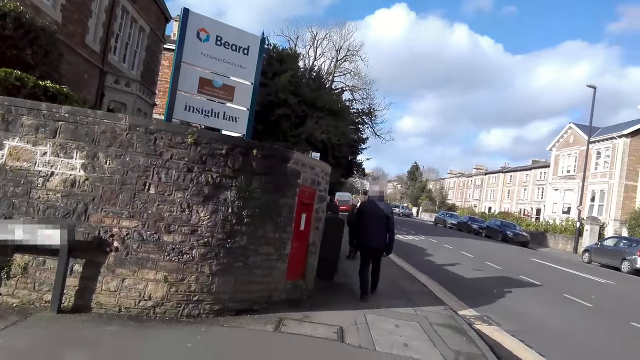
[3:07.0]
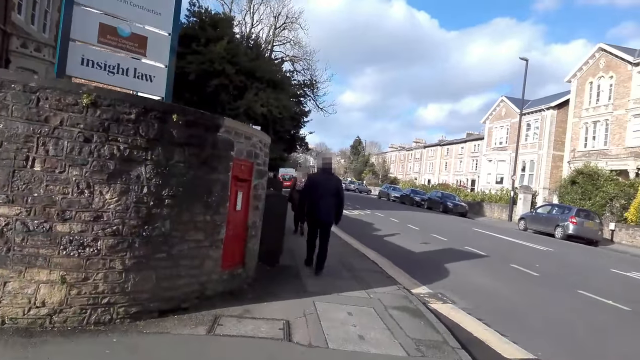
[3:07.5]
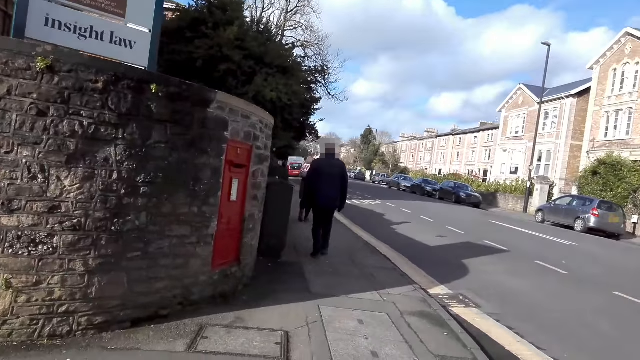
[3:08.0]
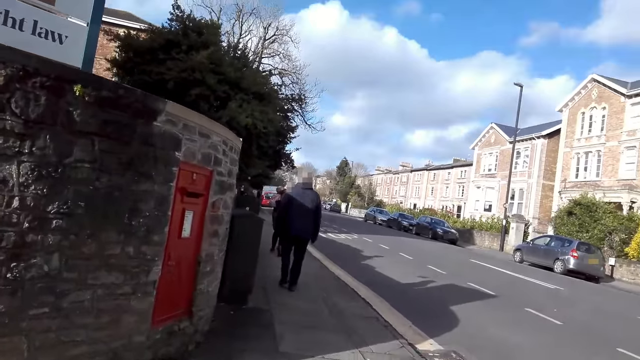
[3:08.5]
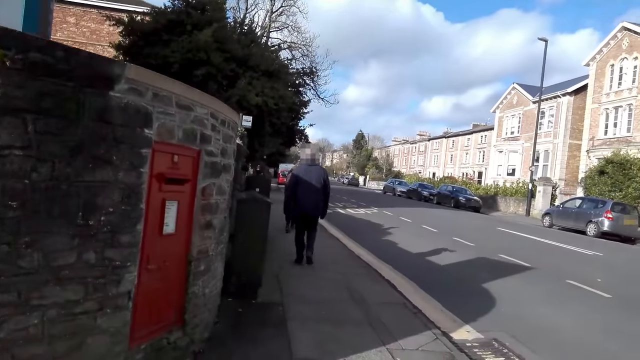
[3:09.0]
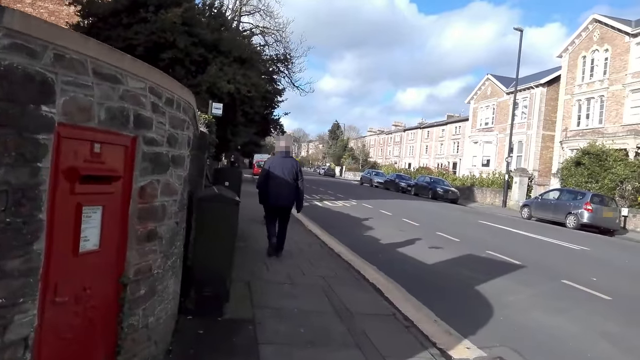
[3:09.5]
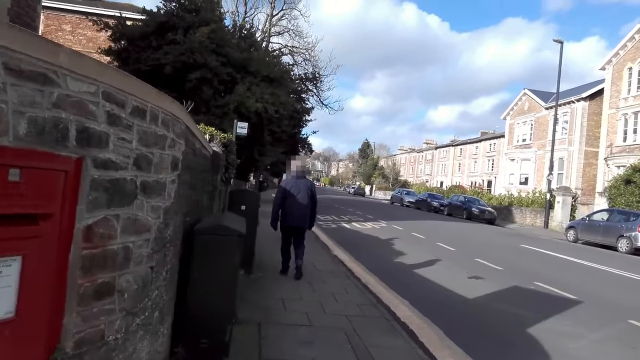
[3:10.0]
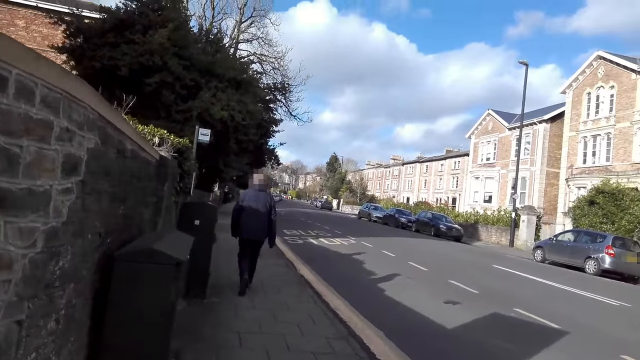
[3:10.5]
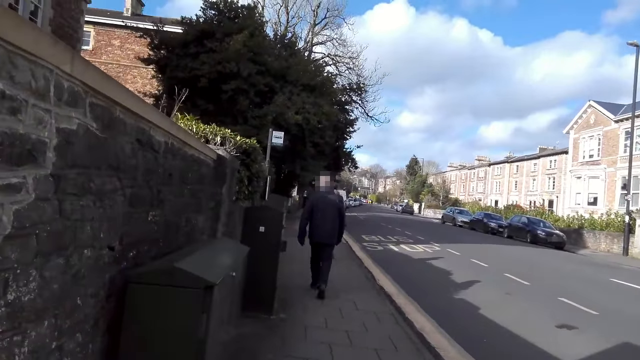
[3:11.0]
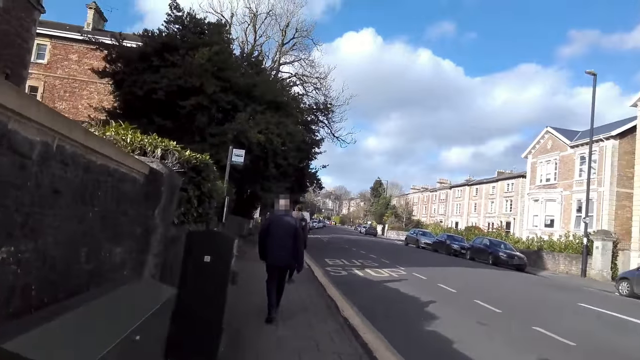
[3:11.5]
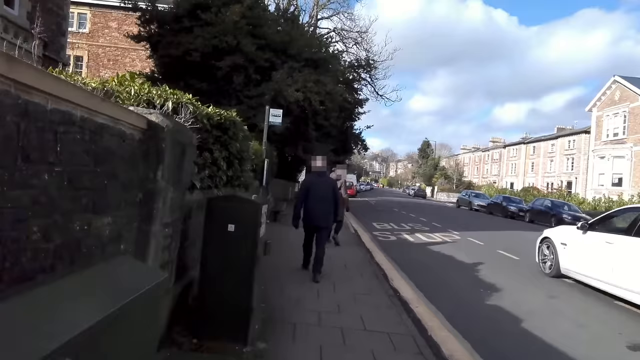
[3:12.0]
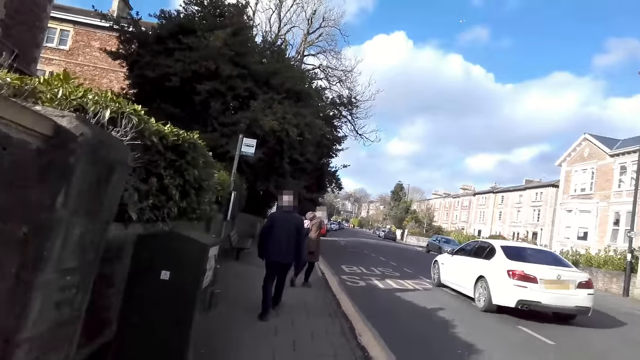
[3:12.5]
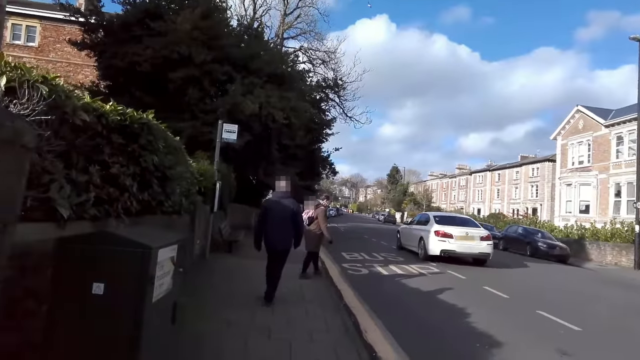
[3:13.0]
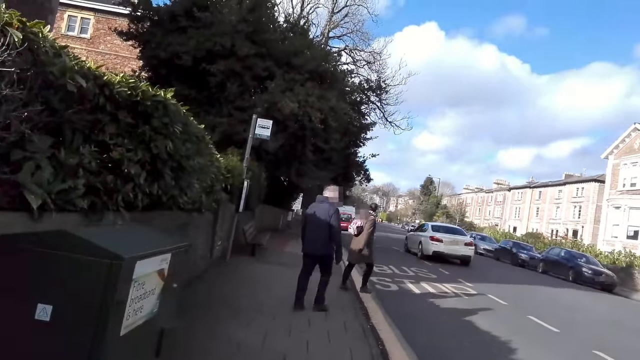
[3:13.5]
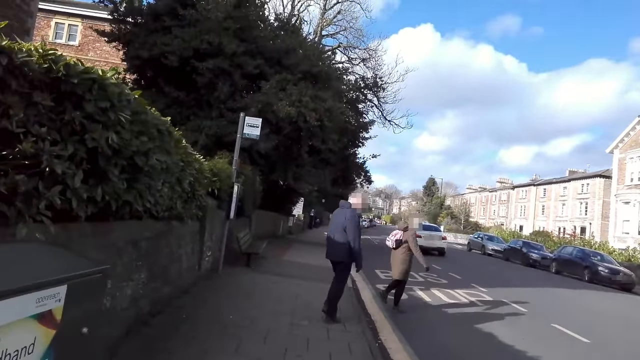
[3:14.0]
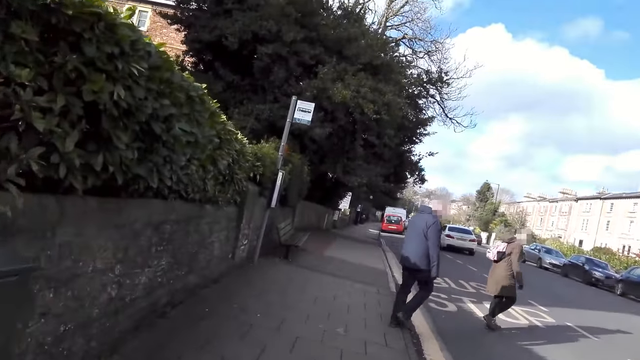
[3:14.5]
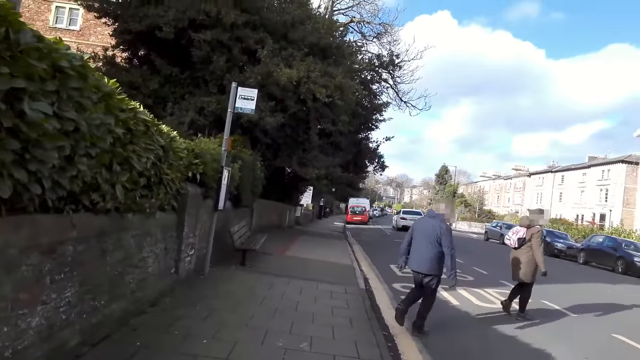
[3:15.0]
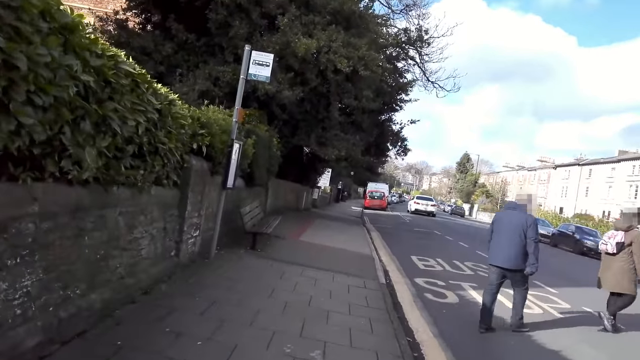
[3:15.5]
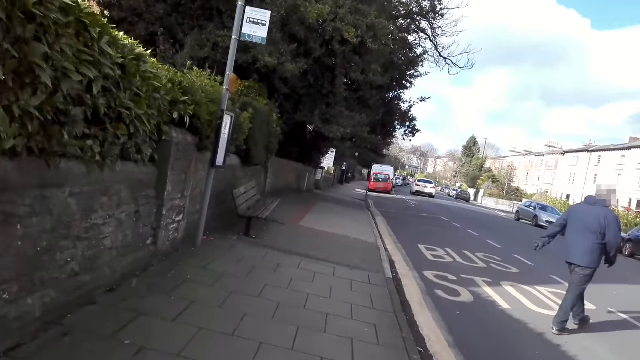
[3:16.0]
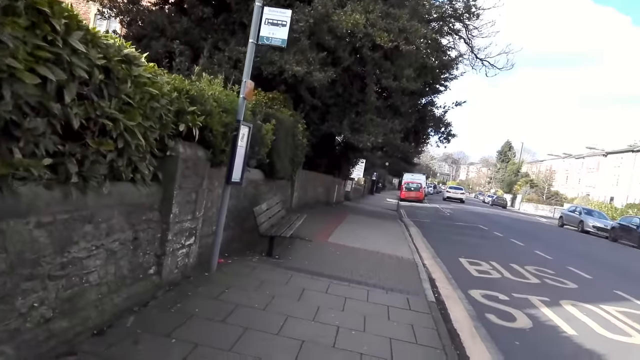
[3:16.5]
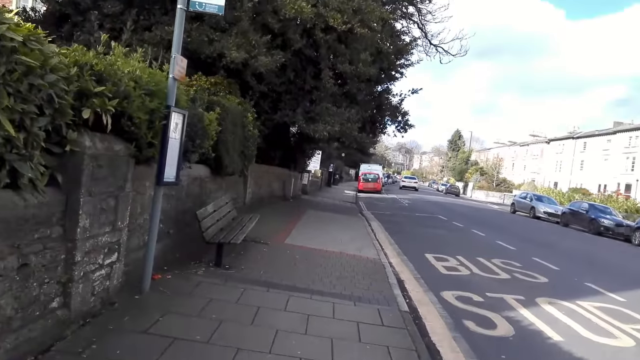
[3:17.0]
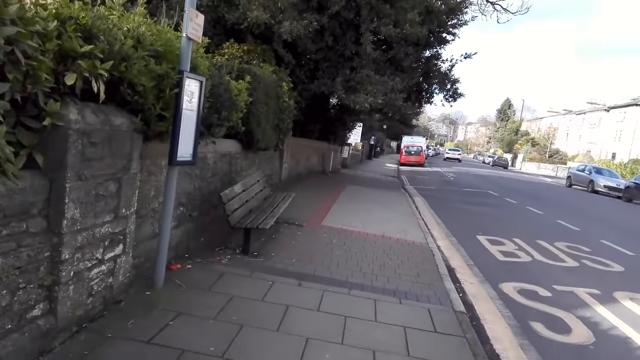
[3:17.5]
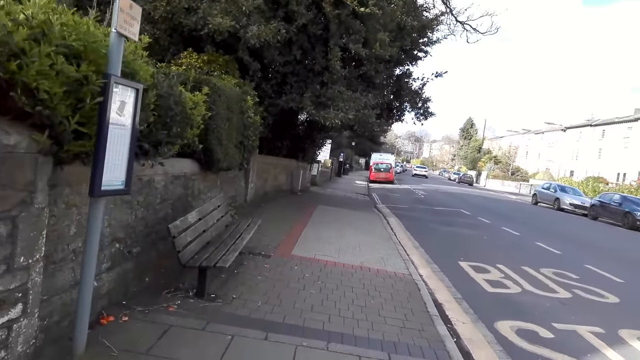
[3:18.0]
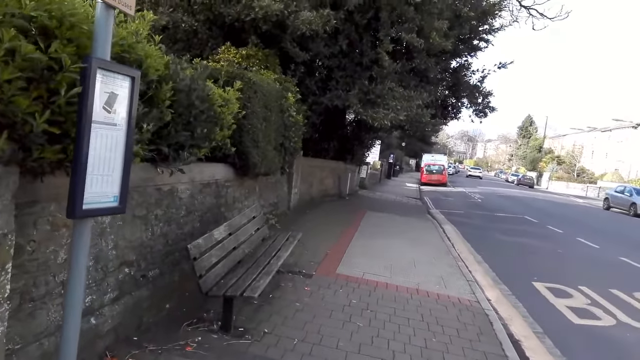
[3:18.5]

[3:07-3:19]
The camera wearer walks across the street pavement on a straight path. A white car drives past them.

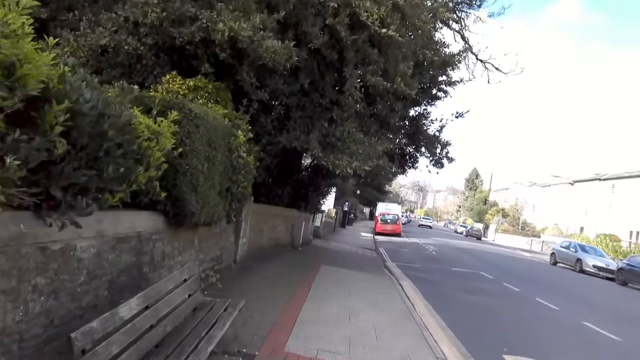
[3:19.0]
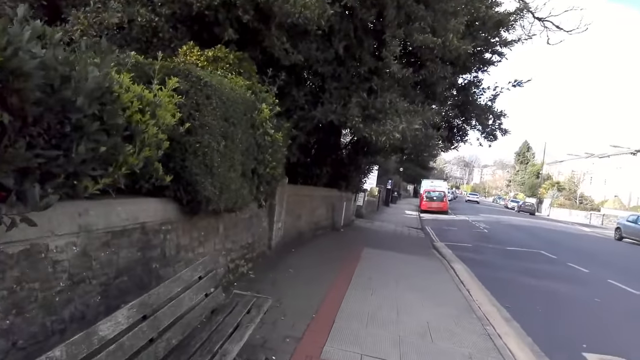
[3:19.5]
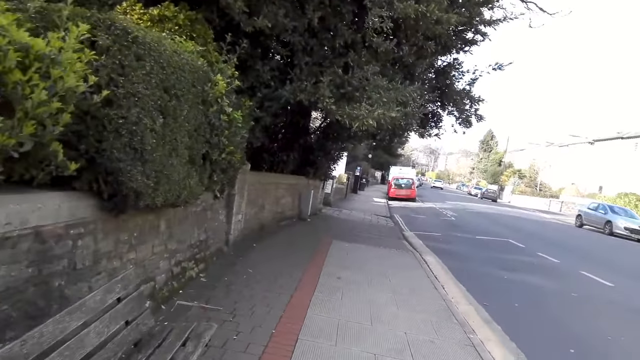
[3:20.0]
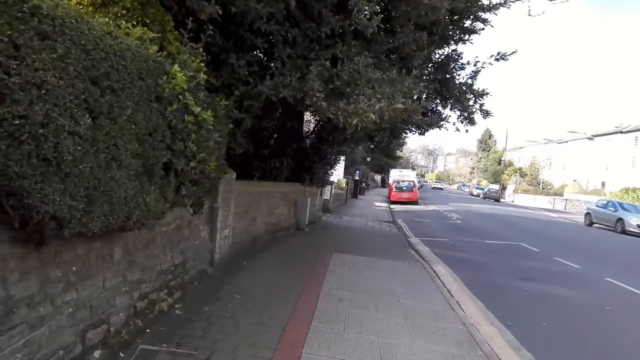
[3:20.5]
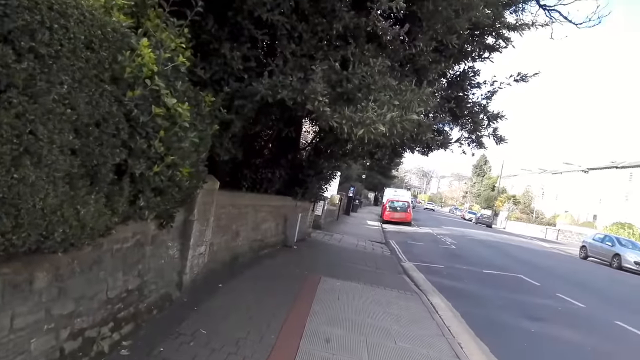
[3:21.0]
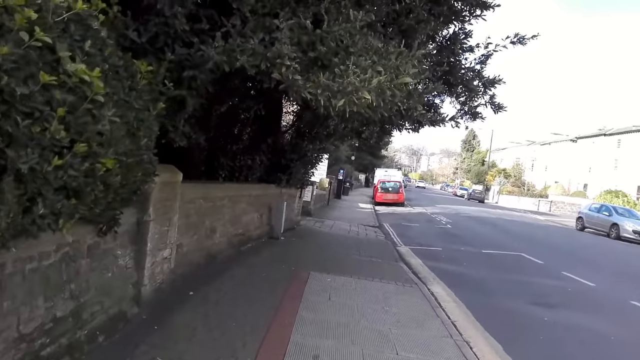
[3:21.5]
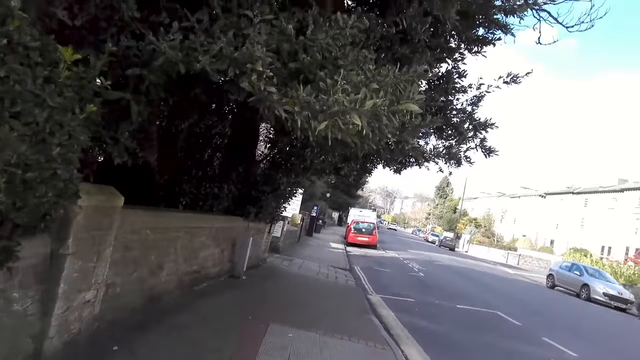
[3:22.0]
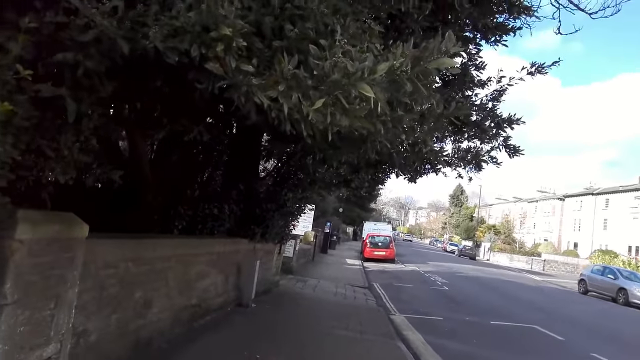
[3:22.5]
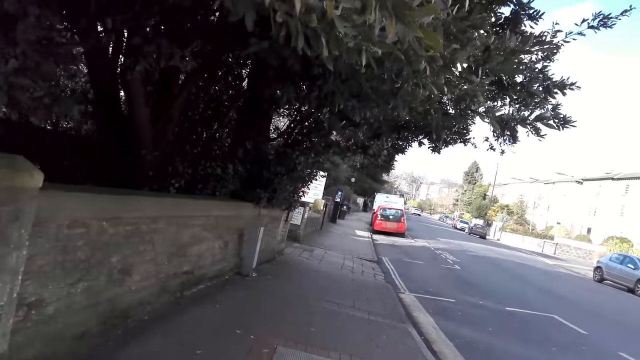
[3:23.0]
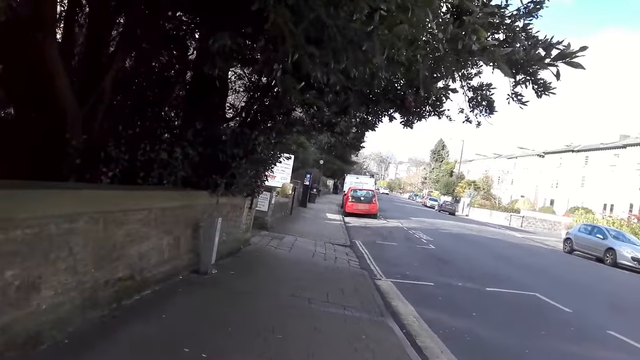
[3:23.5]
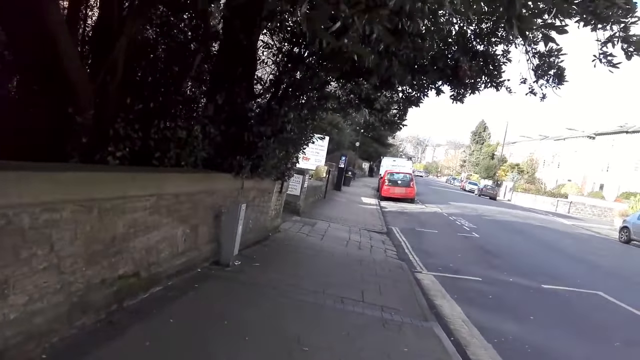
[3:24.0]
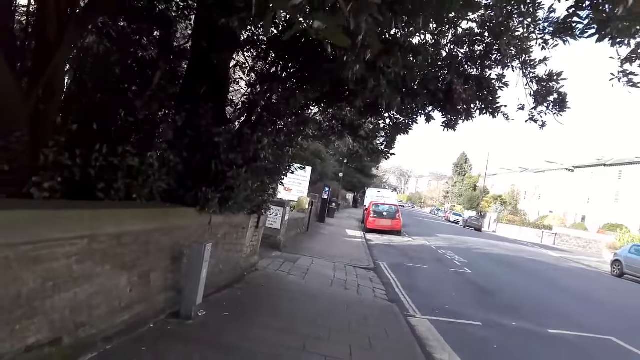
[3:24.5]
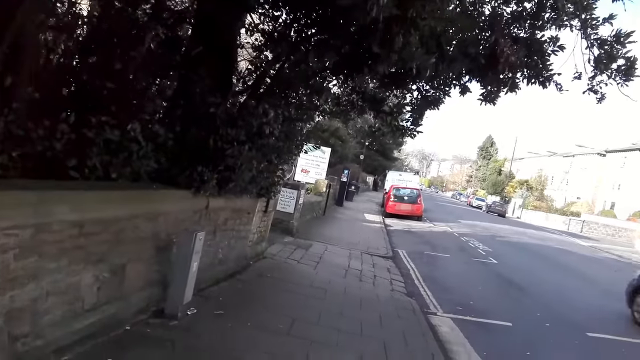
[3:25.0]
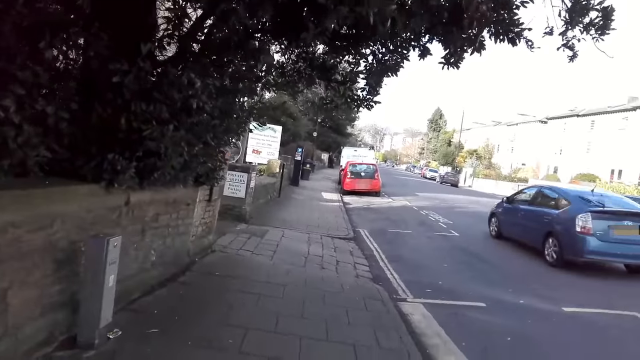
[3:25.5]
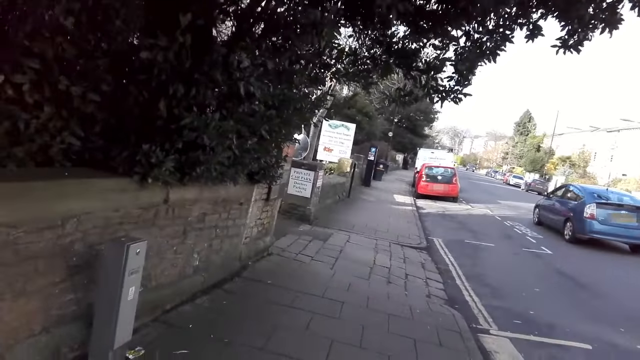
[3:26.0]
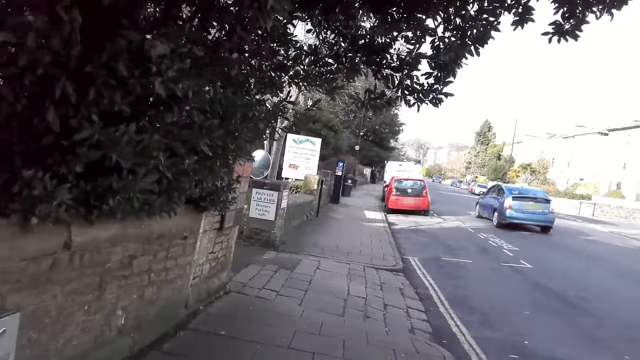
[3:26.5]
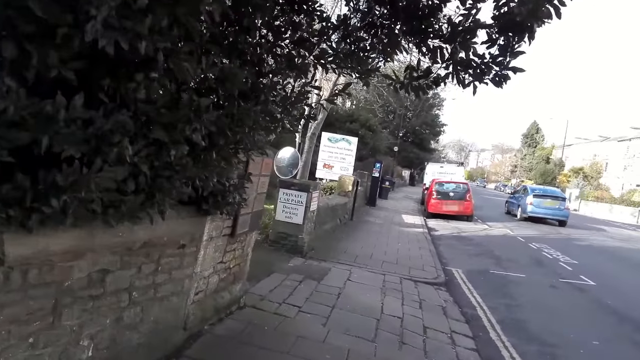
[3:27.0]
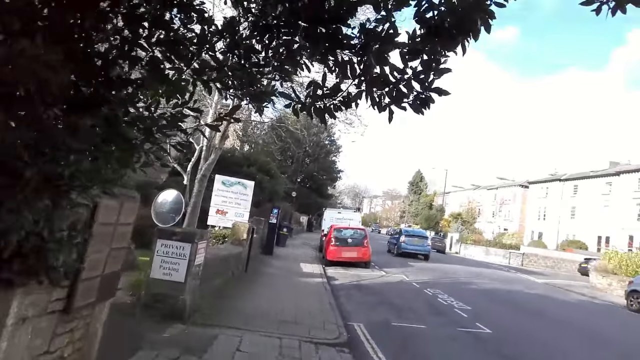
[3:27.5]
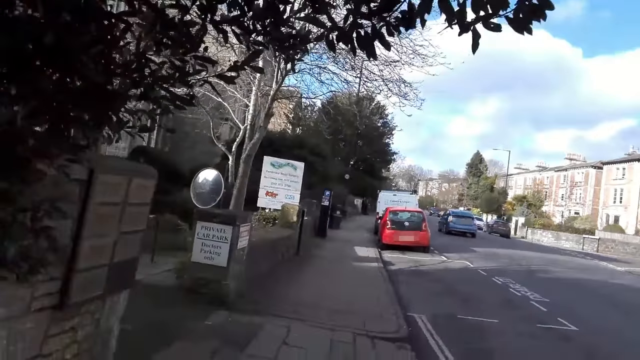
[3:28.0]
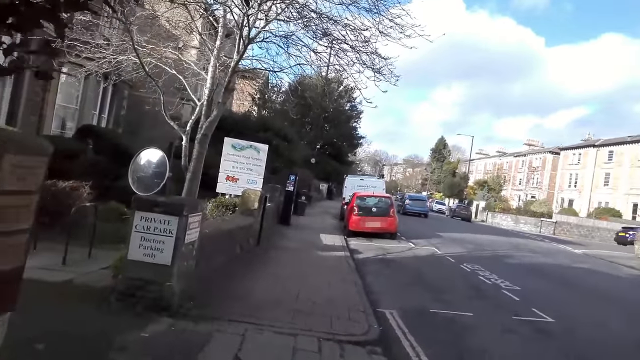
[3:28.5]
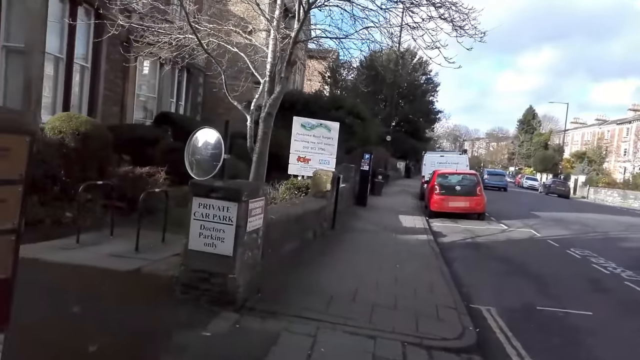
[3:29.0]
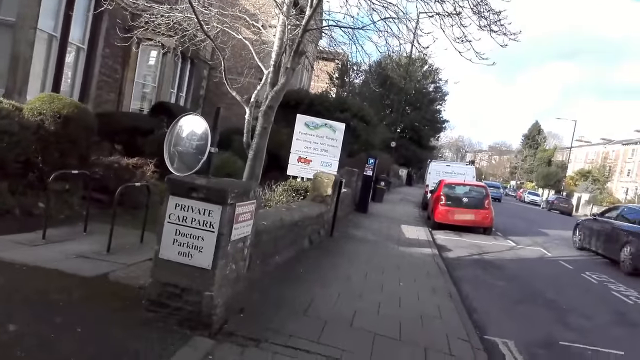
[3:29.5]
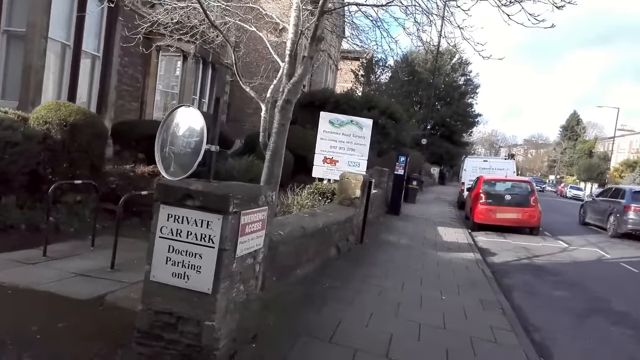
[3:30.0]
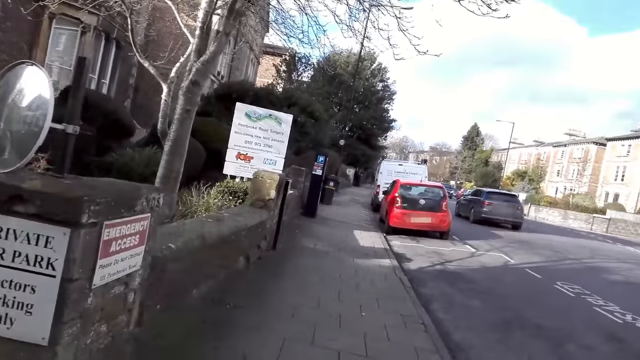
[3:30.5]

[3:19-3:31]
A blue car drives past the camera wearer. A grey car drives past them.
